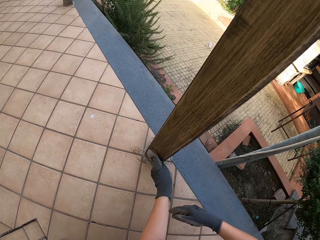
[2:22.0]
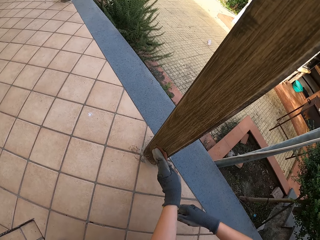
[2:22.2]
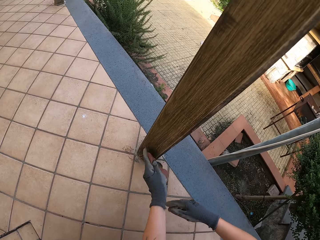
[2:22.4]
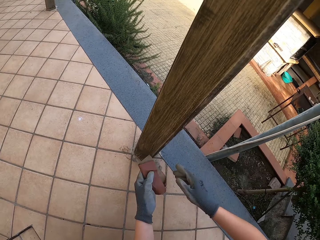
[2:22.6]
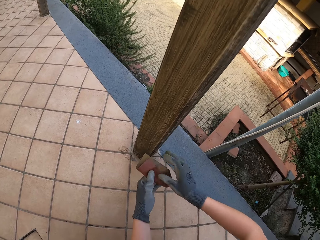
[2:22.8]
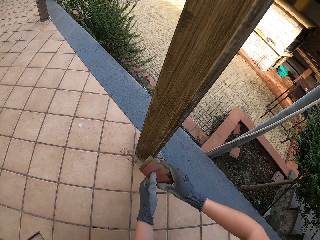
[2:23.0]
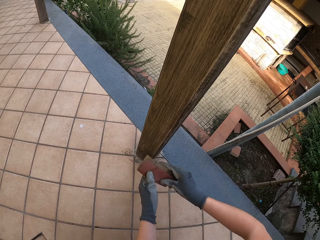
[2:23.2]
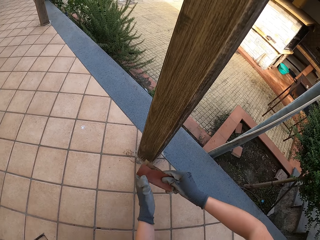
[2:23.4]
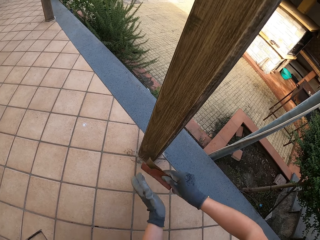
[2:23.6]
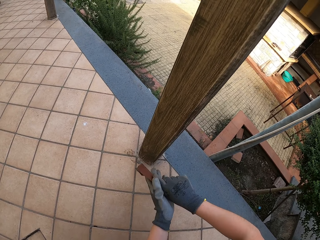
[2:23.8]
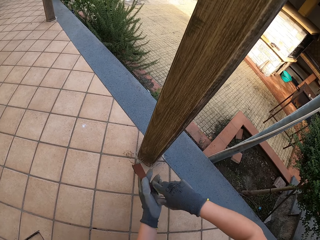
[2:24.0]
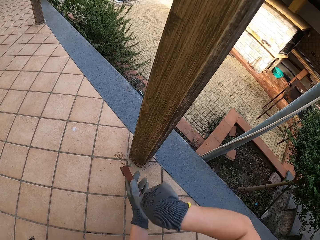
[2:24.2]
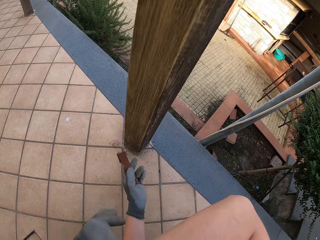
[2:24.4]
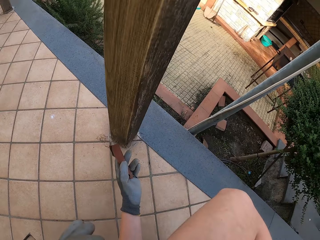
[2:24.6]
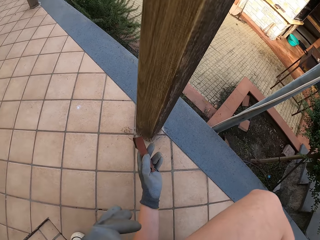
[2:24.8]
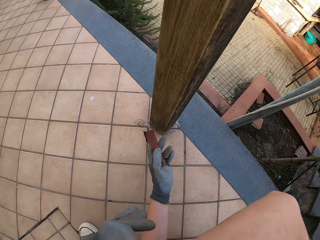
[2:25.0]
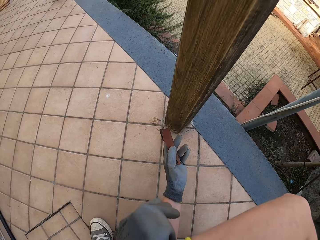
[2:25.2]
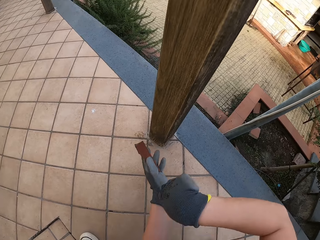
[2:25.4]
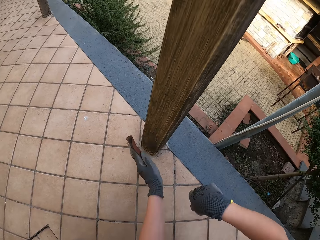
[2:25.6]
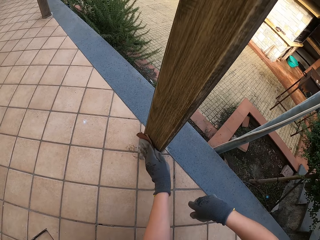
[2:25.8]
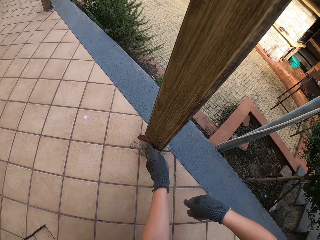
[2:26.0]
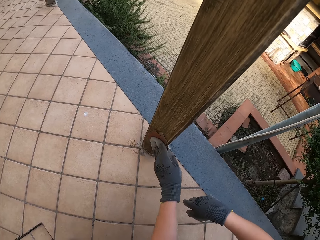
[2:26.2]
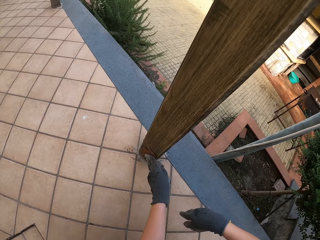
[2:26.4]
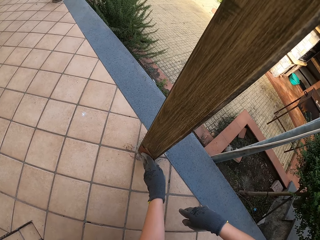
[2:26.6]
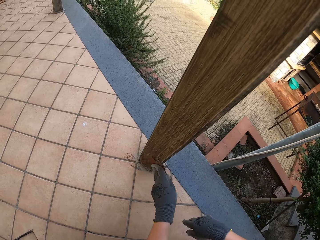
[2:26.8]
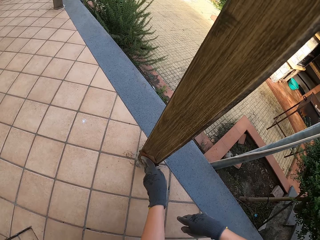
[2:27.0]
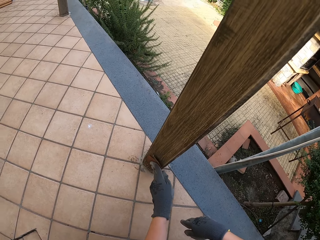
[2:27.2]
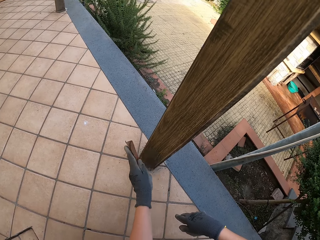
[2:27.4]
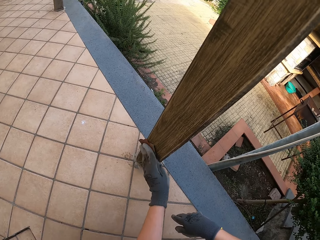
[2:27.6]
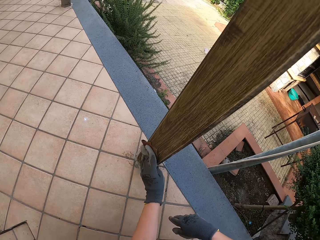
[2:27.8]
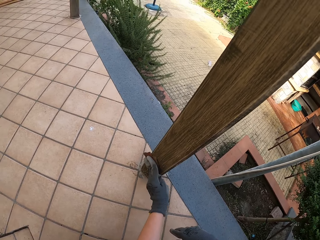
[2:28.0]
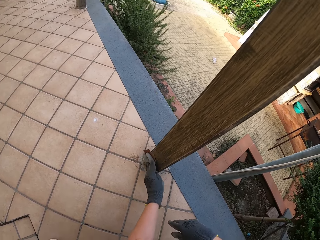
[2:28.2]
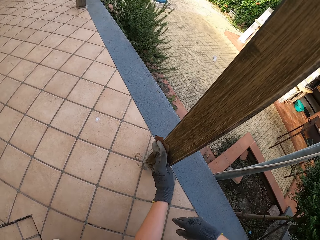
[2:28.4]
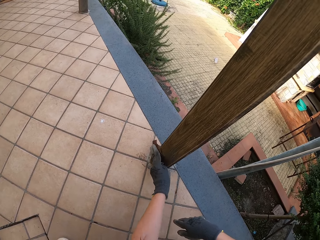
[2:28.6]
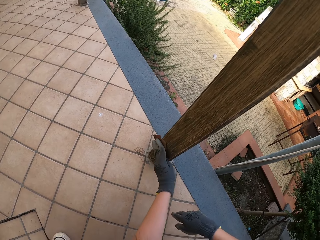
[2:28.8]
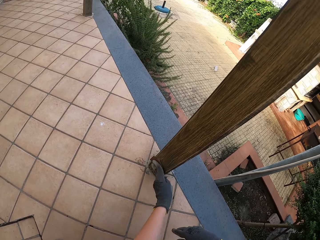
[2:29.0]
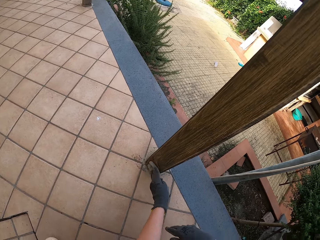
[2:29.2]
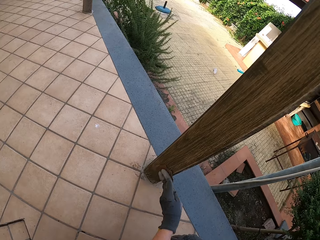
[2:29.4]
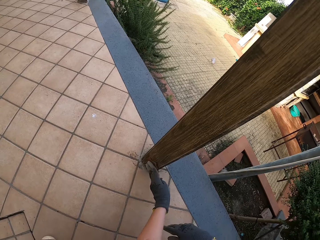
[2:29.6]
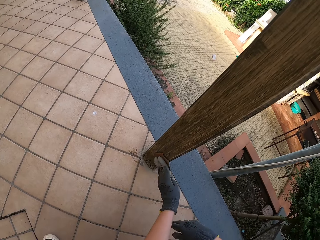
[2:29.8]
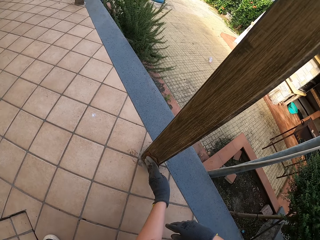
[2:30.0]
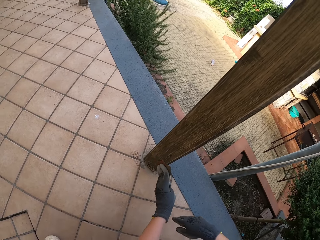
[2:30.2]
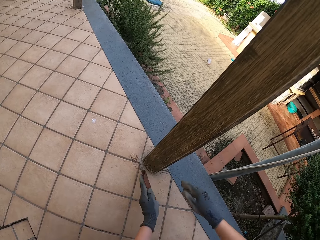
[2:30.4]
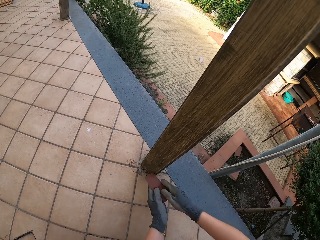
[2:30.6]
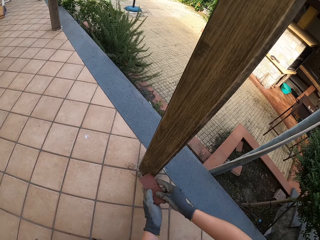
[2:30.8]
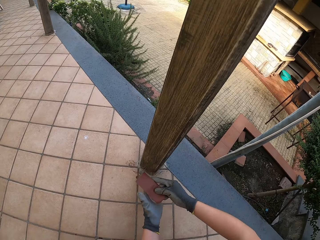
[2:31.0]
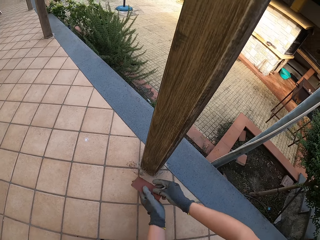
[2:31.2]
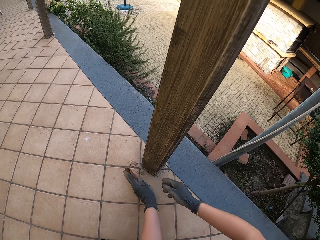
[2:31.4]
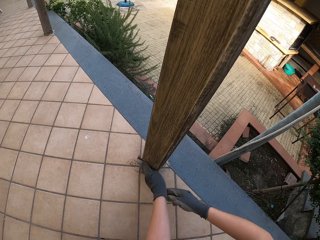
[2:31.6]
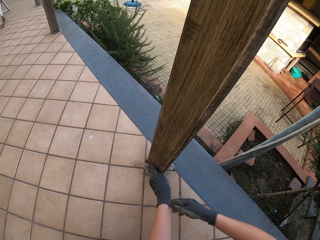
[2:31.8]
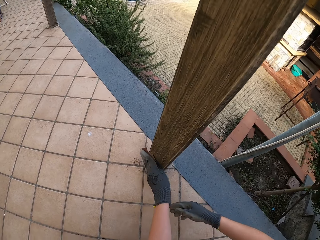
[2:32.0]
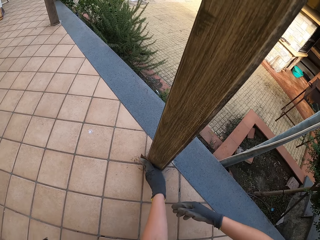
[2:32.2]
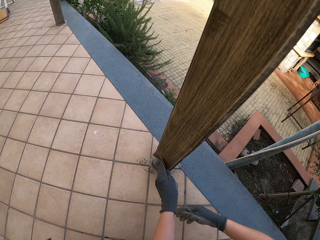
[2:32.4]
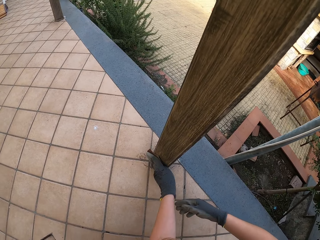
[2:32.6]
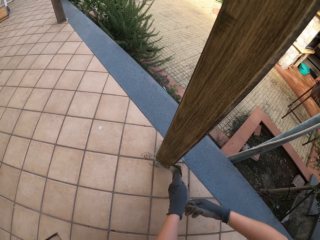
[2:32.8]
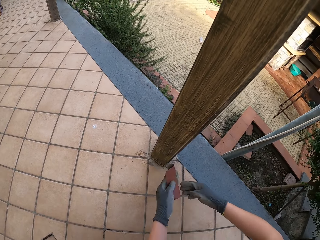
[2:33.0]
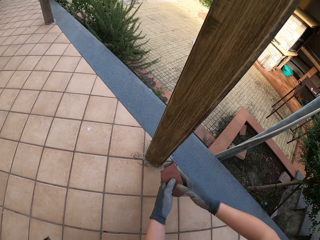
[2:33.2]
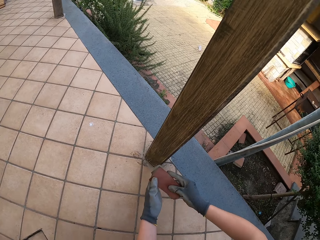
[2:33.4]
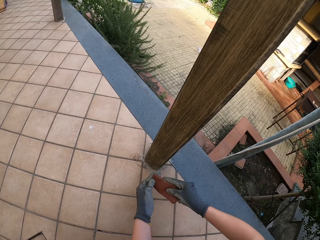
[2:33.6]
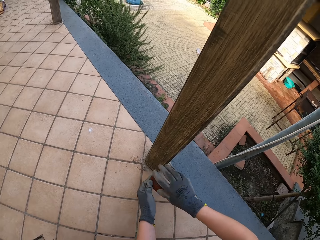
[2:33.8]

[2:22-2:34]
The camera wearer looks at the sandpaper. She wipes herself with a hand. She smoothens the wood with sandpaper. She looks at the sandpaper. She smoothens the wood with sandpaper.

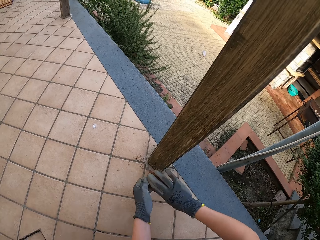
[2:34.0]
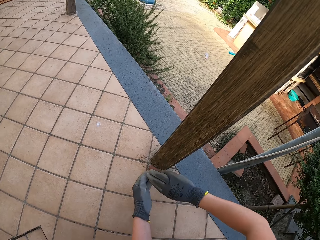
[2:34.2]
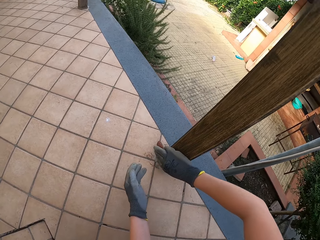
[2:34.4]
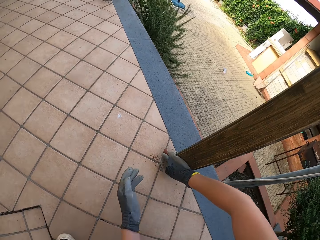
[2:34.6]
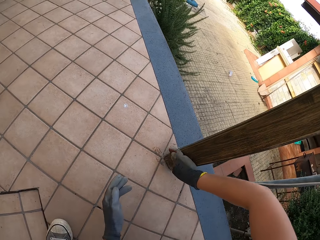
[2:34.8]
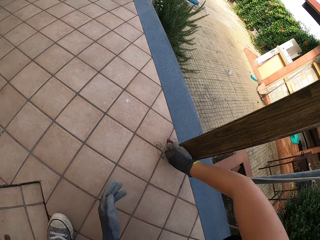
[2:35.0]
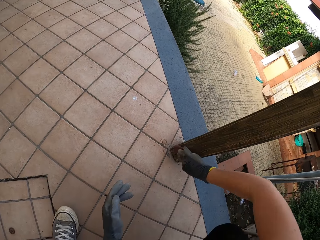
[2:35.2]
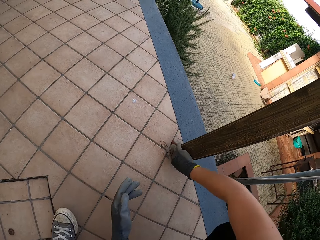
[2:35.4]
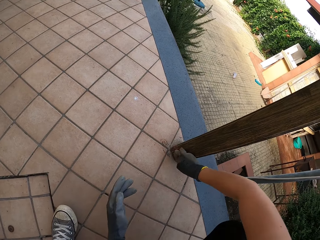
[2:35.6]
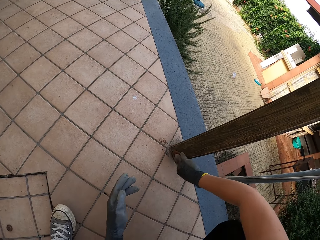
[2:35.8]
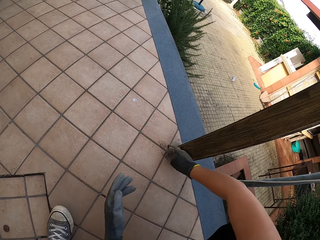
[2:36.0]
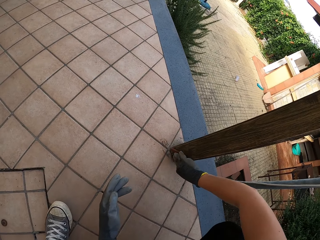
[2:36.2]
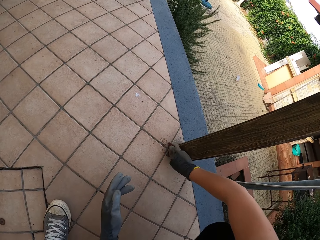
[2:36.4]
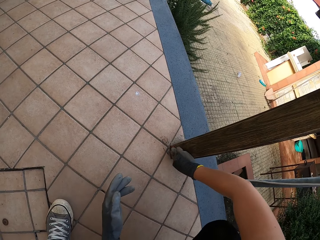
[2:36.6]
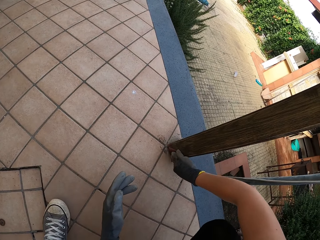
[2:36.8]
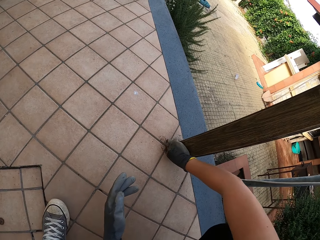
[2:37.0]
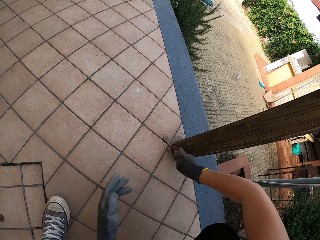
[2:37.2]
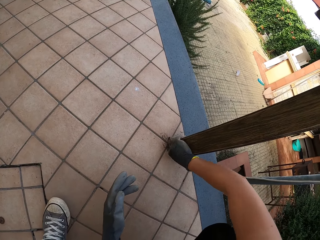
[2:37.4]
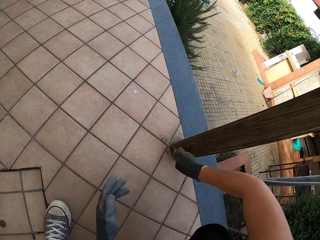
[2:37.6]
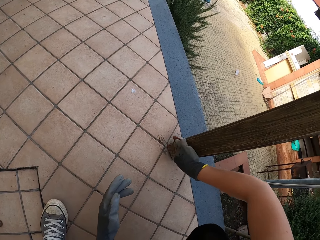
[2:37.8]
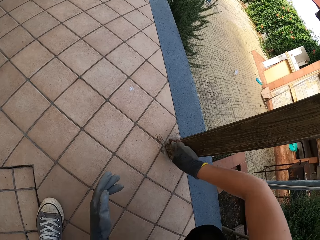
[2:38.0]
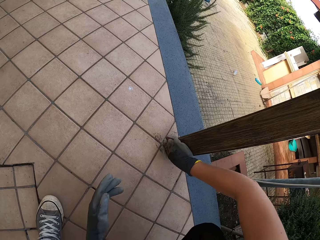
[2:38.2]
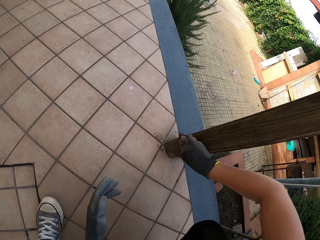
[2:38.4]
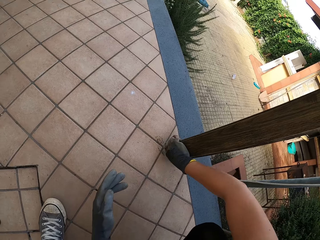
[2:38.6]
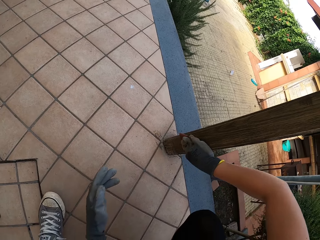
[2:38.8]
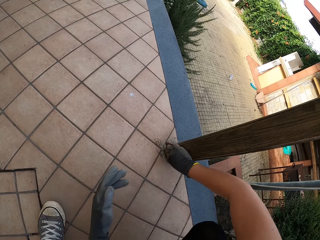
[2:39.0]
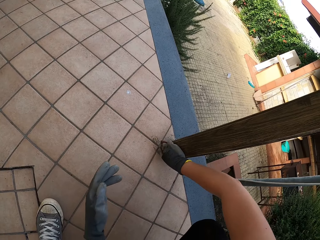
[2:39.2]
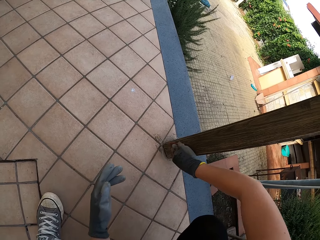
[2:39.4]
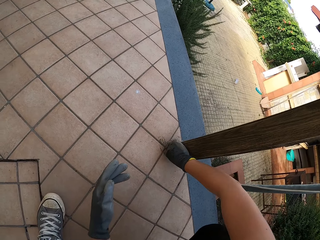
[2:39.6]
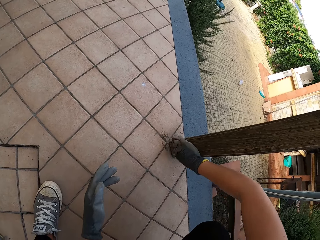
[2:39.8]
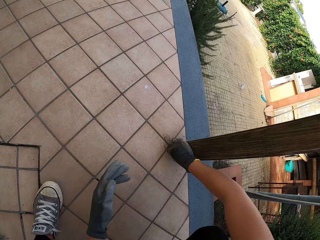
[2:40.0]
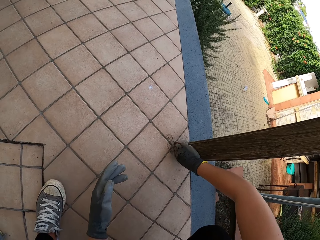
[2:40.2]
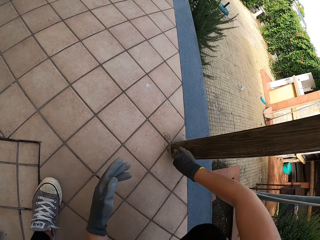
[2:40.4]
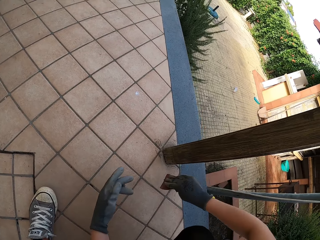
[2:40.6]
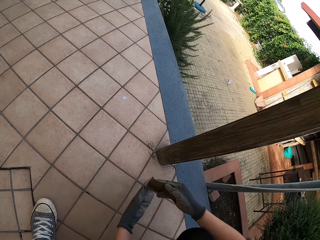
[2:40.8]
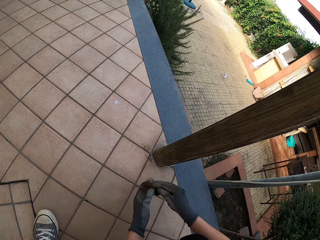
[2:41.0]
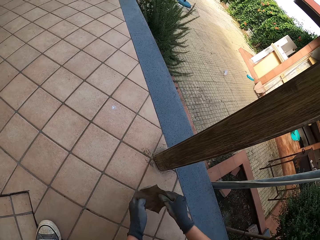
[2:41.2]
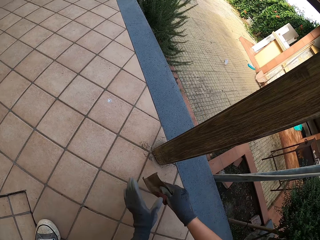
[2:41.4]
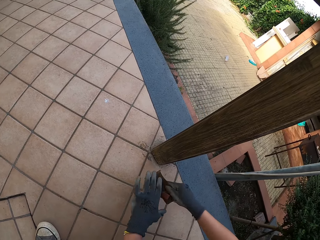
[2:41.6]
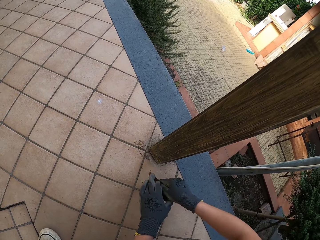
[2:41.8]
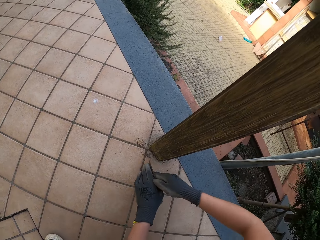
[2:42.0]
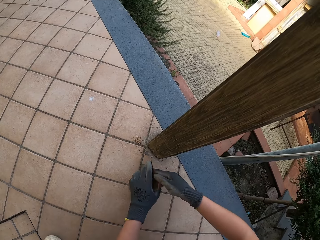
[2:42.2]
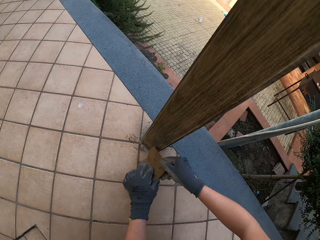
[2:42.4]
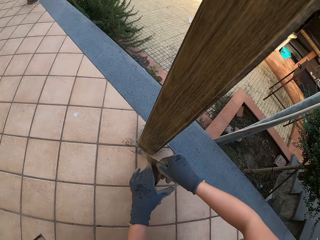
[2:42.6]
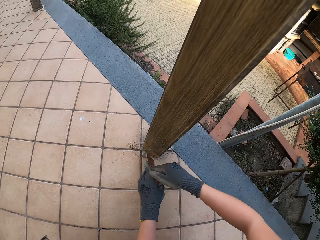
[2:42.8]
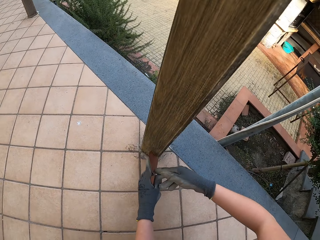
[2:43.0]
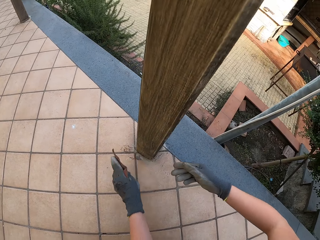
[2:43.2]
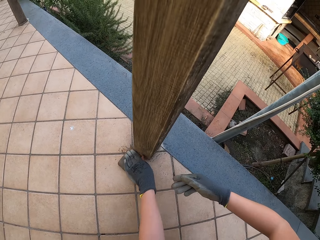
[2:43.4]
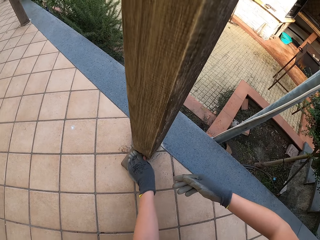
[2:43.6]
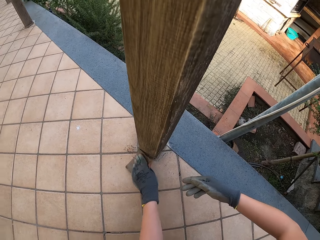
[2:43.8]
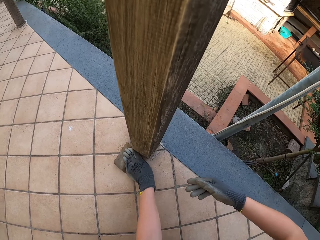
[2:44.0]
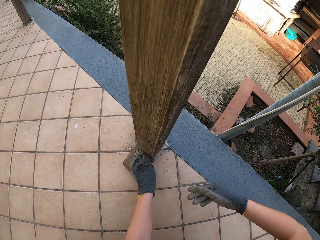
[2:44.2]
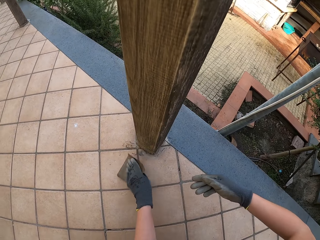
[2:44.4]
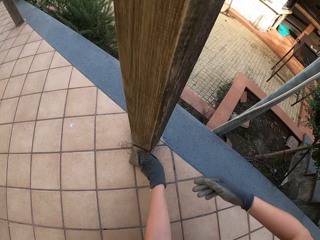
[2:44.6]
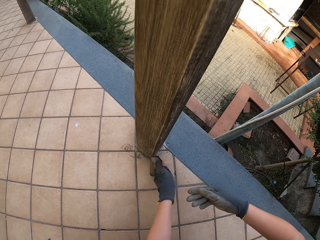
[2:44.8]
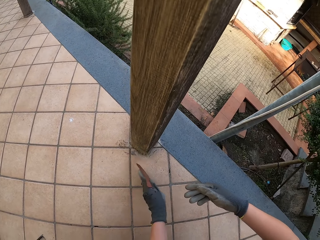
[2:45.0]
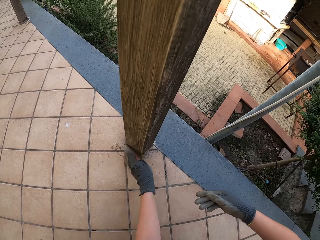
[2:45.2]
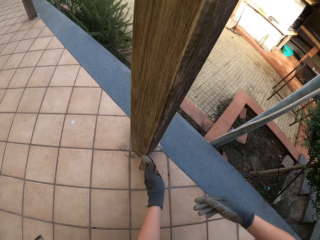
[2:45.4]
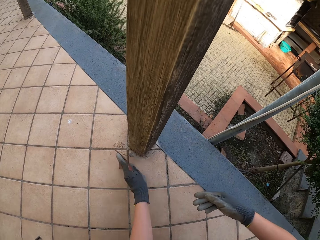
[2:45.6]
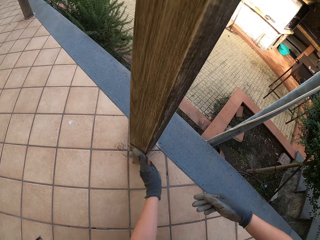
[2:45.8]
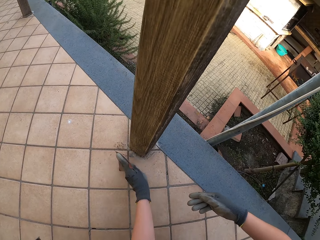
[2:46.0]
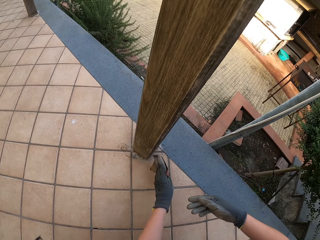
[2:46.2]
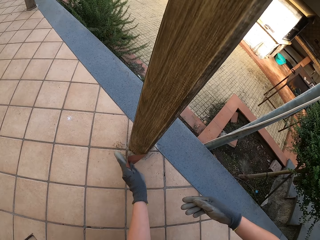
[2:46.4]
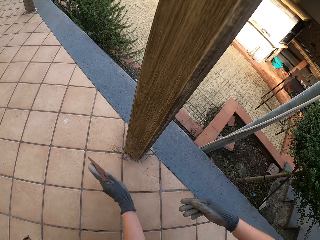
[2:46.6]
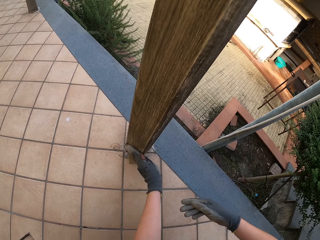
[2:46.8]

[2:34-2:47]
The camera wearer looks at the sandpaper. She smoothens the wood with sandpaper. She unfolds the sandpaper in her hands. She smoothens the wood with sandpaper.
